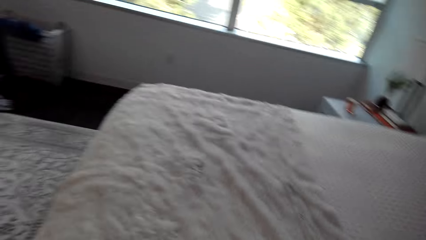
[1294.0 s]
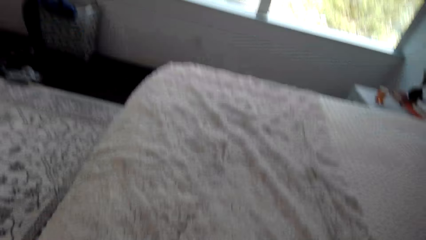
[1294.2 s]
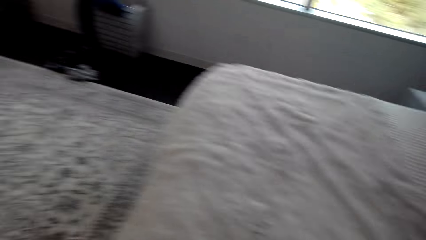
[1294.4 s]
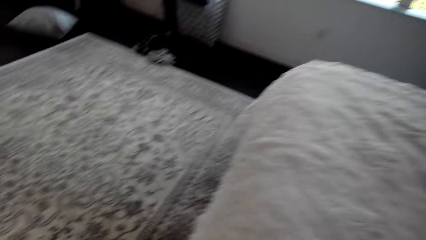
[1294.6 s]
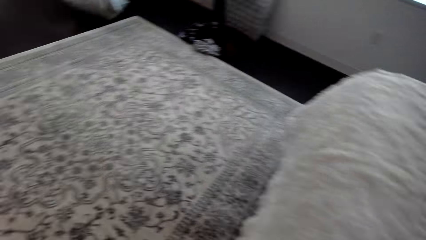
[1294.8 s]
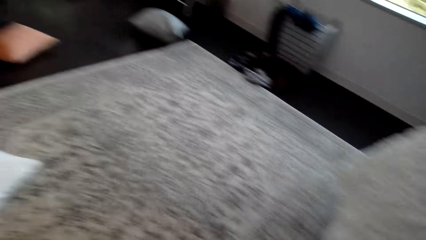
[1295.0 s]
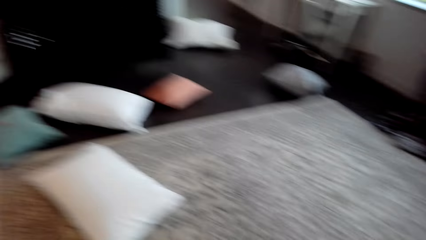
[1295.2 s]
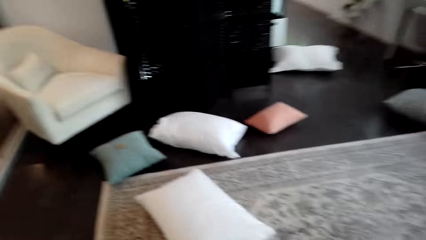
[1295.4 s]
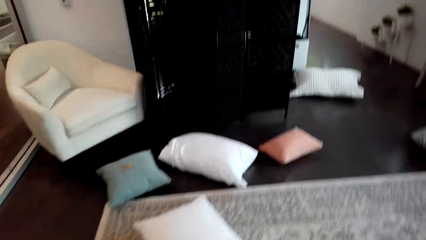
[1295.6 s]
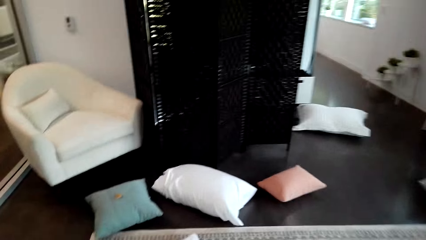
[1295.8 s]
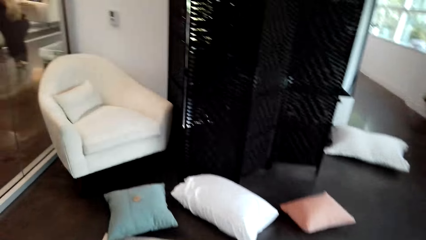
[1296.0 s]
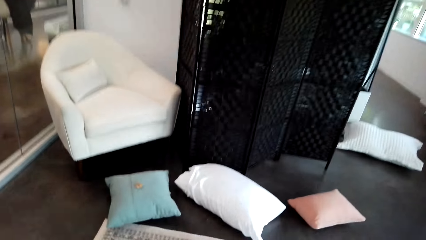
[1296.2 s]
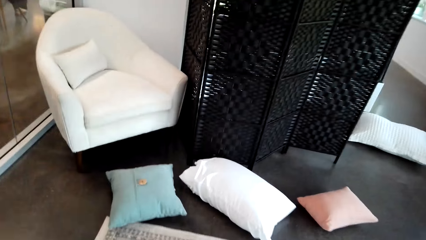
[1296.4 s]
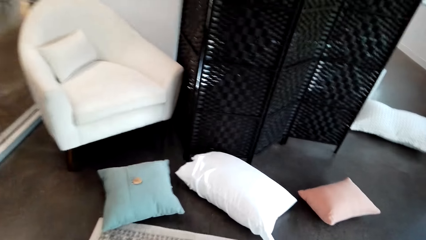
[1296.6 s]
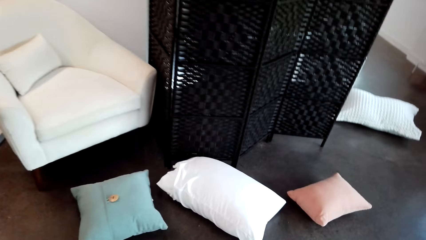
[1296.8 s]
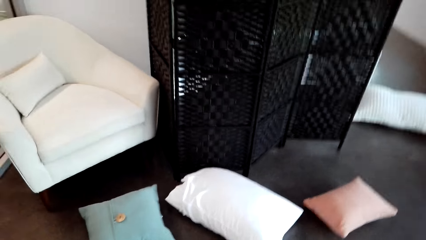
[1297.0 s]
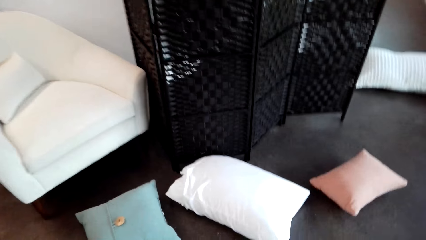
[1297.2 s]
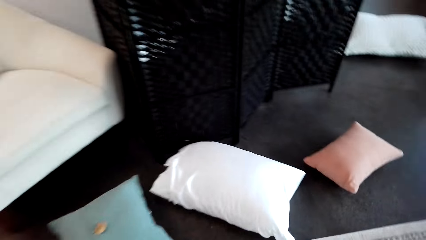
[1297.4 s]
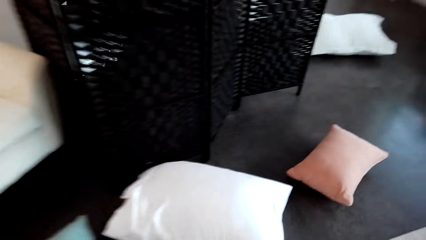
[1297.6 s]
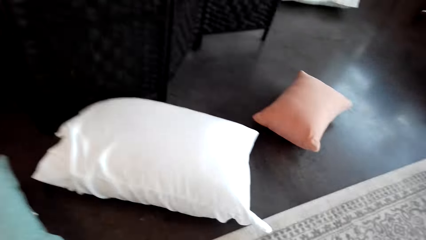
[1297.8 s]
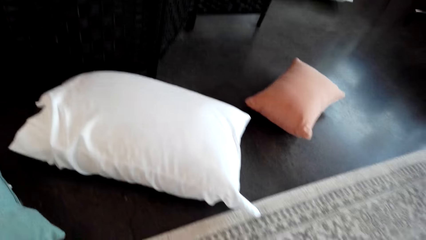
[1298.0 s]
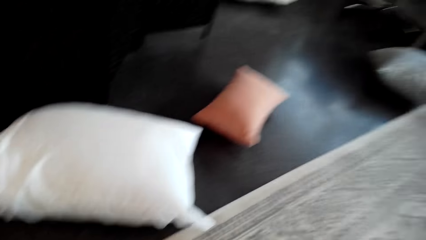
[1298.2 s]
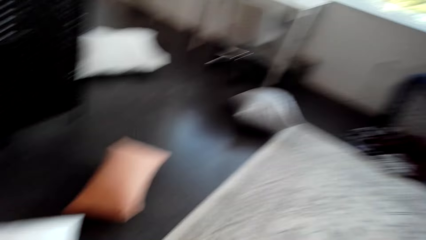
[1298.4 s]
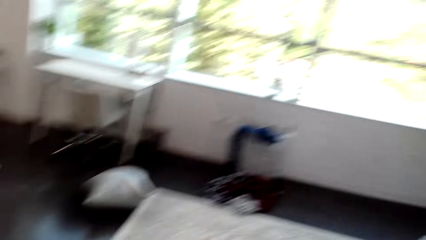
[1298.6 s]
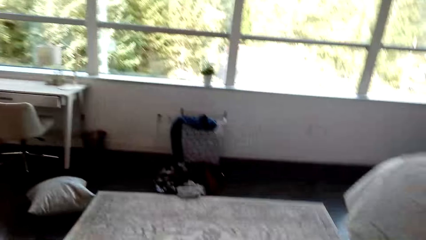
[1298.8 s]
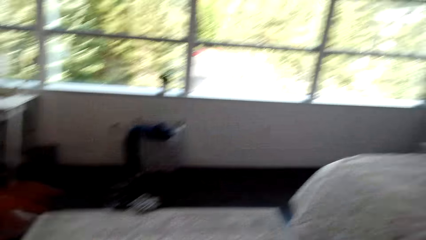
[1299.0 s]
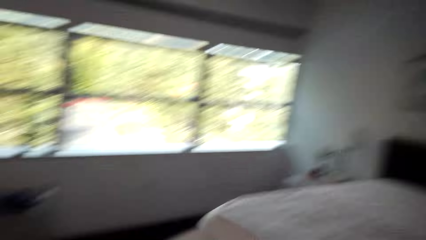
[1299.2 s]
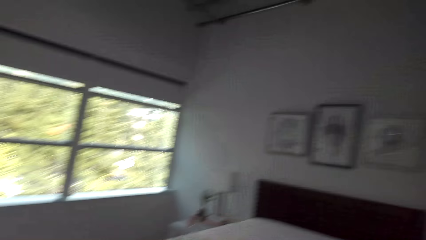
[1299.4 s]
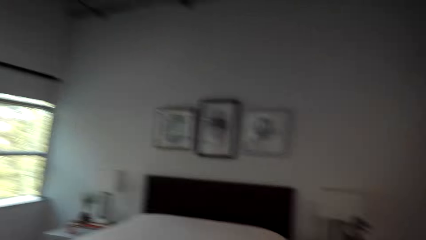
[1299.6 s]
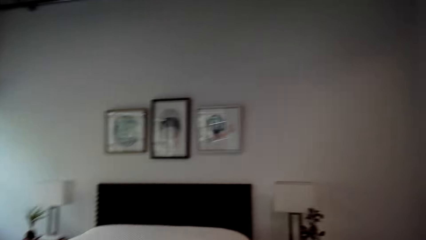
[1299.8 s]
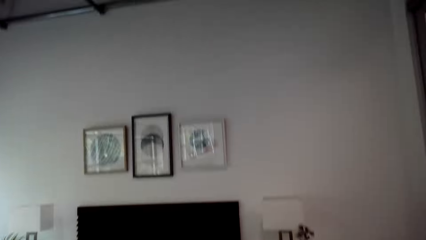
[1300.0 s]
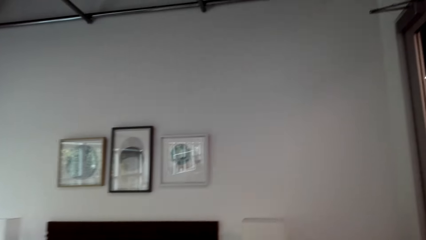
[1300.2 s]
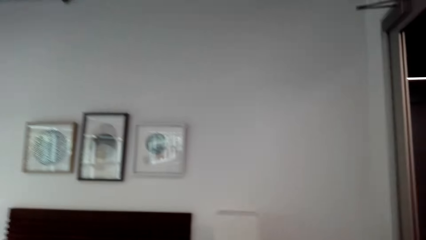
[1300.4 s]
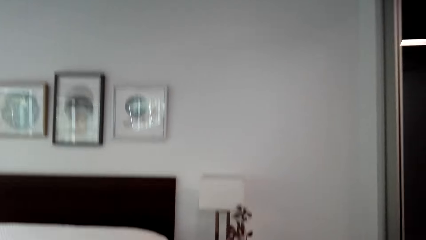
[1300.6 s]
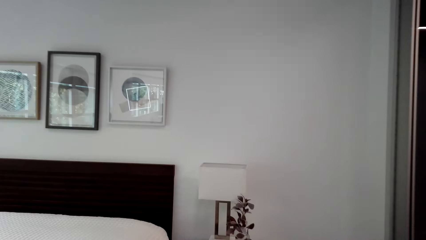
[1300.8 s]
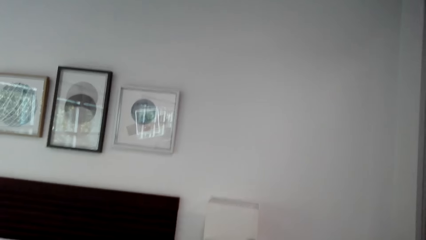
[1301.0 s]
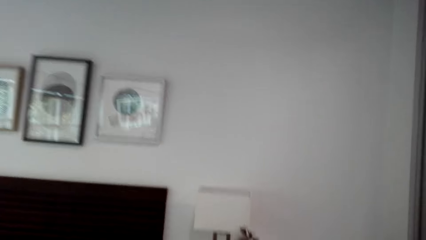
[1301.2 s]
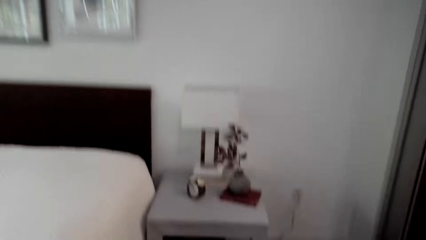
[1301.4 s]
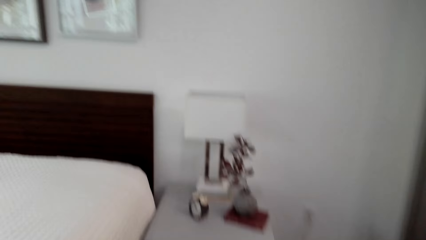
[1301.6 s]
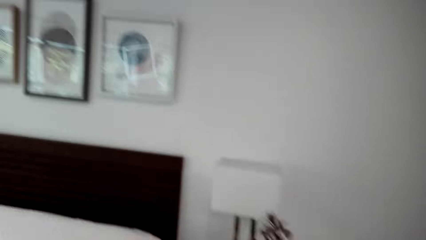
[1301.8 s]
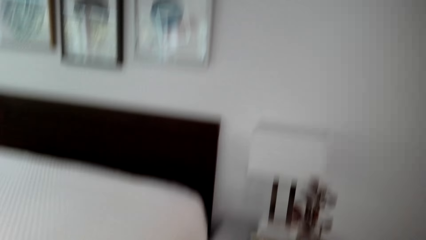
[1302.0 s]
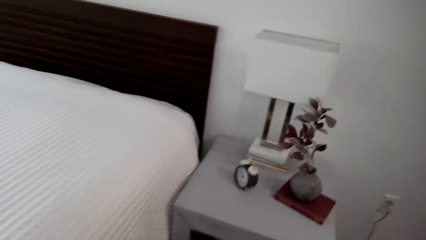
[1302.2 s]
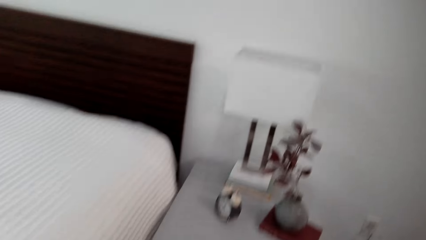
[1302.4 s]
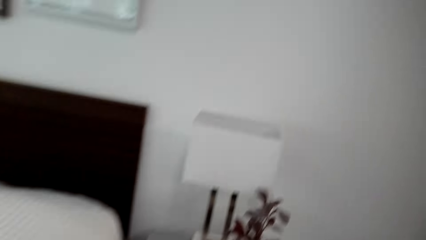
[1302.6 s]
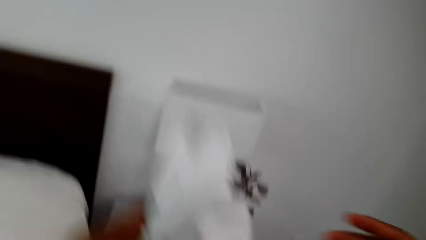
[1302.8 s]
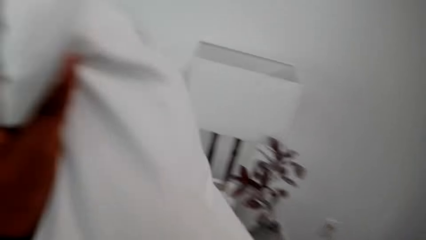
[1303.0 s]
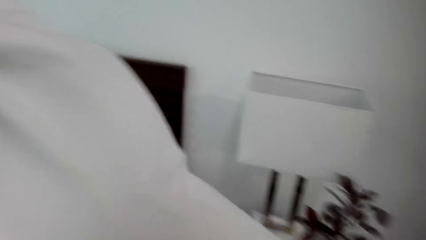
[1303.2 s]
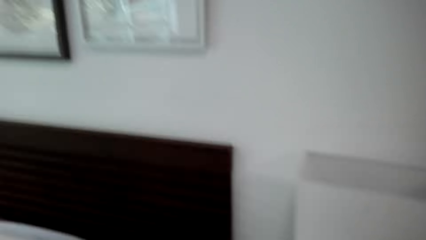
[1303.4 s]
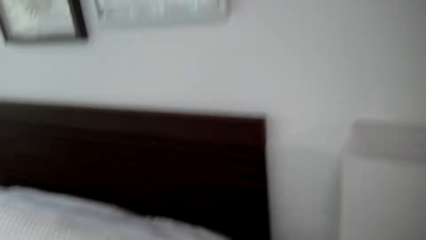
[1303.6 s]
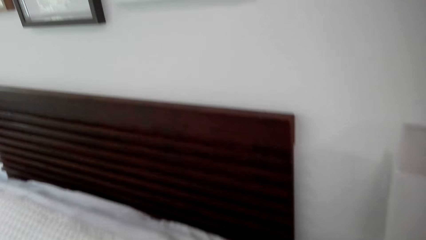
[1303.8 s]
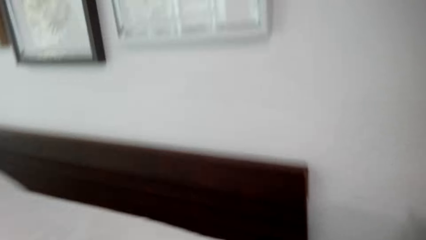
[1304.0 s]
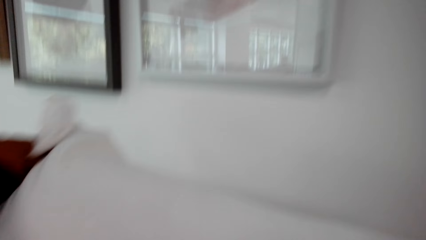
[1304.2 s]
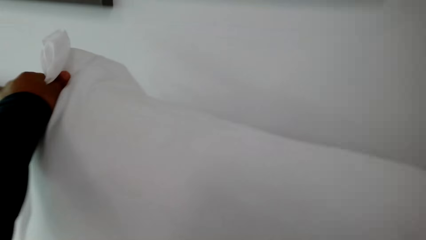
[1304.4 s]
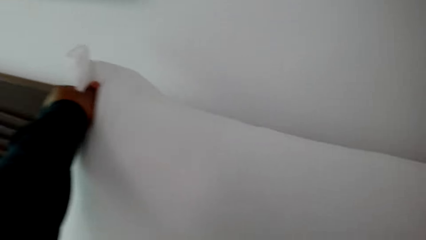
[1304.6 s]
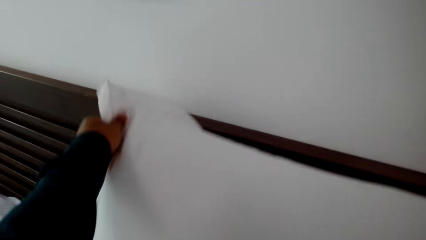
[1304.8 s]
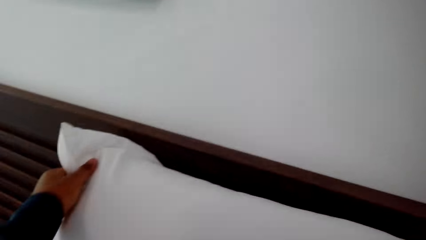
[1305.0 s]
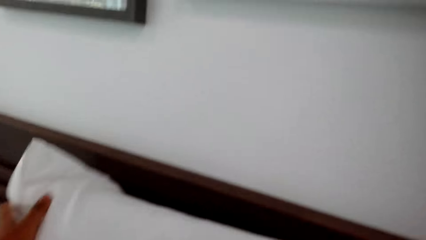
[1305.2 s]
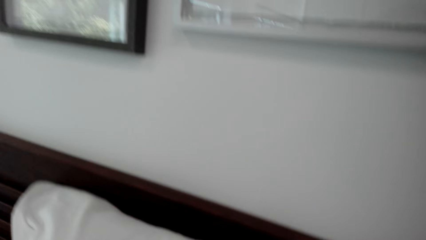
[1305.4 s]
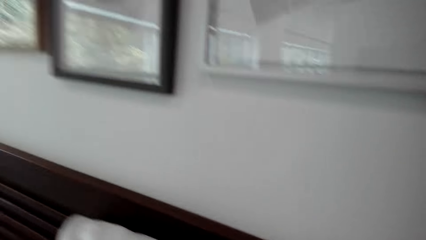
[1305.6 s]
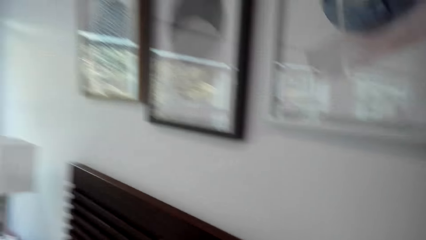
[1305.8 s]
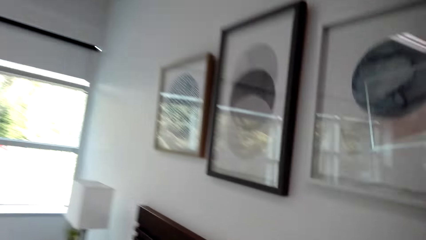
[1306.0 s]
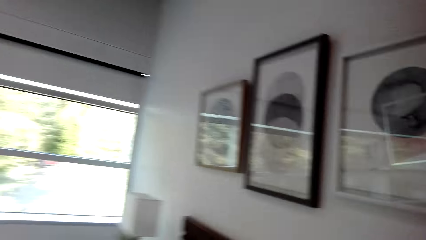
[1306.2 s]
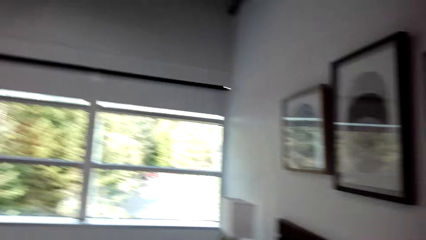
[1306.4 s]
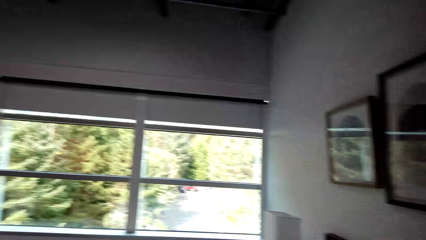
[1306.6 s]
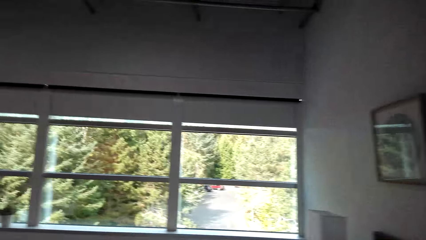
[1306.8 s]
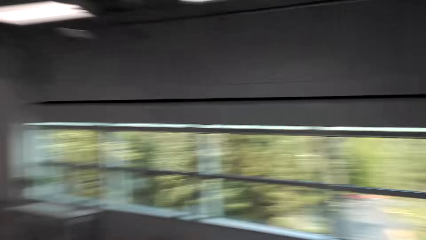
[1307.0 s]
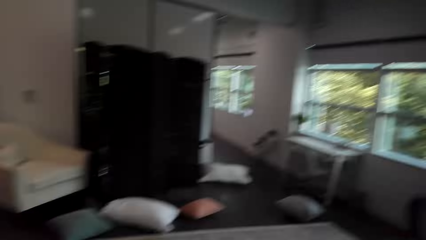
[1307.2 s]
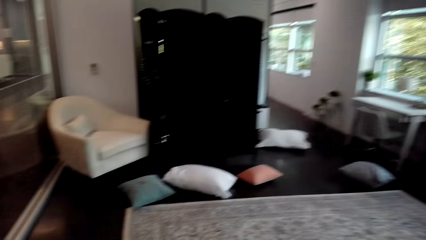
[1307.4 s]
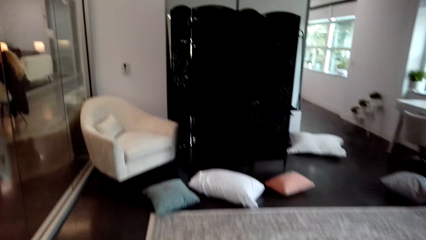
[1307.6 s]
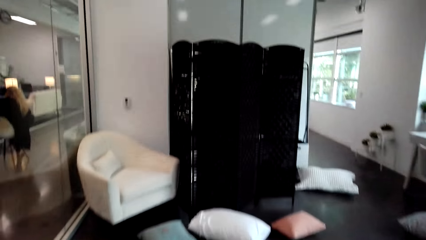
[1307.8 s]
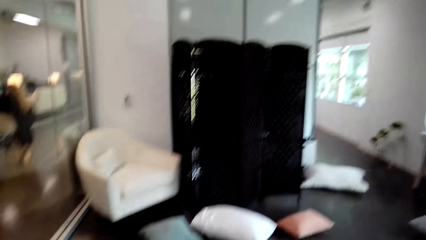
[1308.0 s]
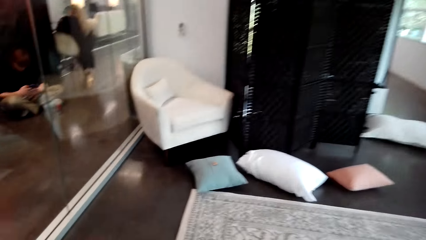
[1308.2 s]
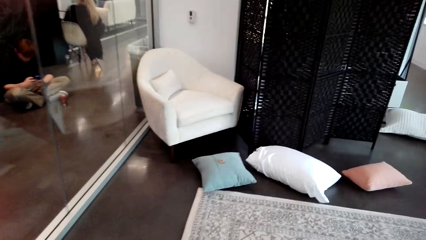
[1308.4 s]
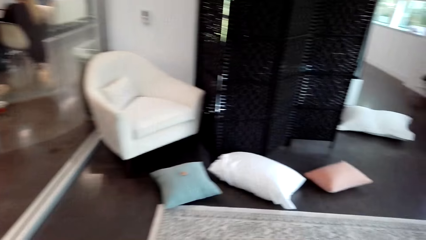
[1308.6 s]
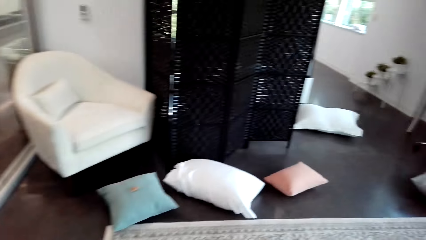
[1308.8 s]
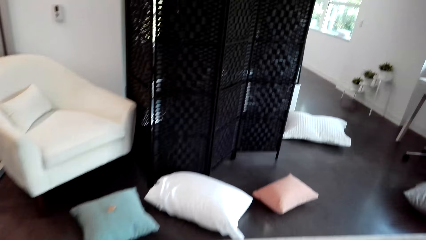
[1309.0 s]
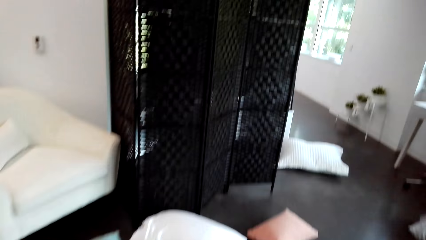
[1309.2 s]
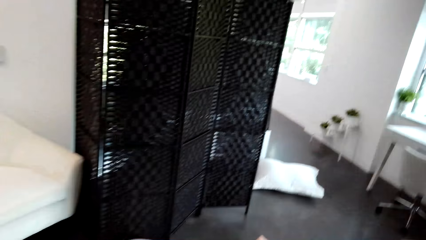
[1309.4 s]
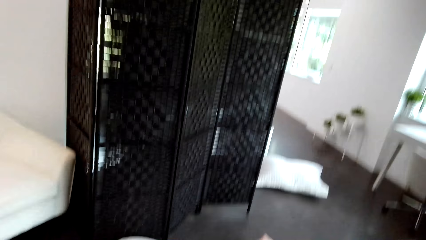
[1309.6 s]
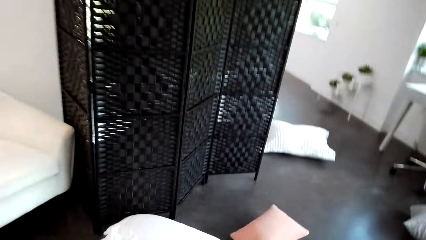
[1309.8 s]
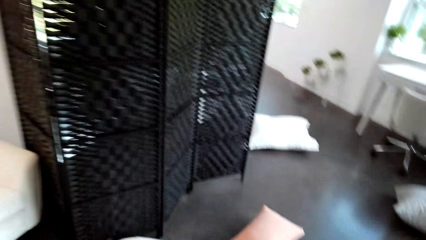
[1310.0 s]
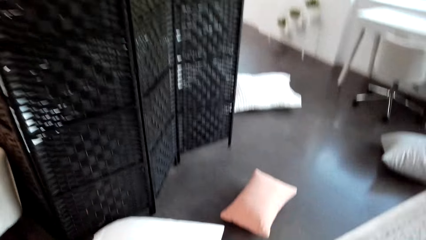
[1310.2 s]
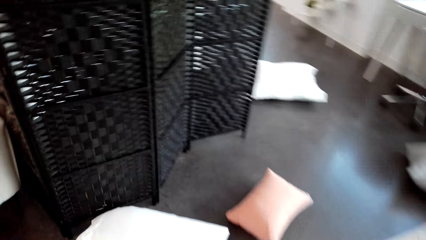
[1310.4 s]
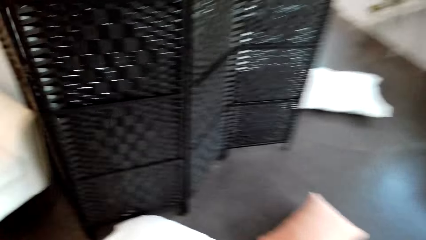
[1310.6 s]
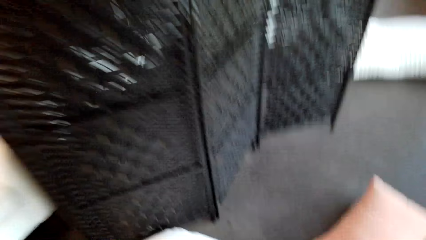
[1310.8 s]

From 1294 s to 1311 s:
The camera wearer moves around. They pick up a pillow from the floor. They place the pillow on the headboard of the bed. They move around.
